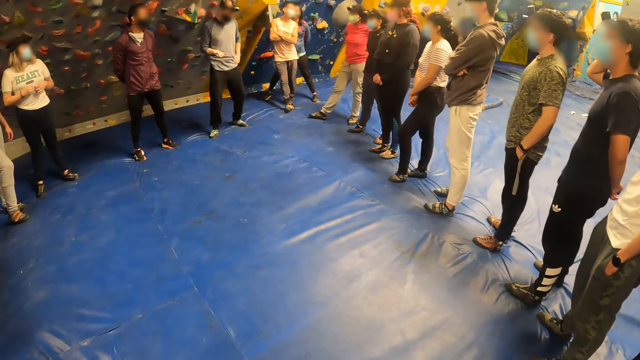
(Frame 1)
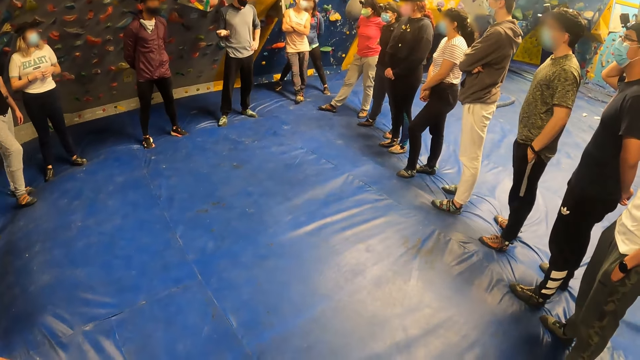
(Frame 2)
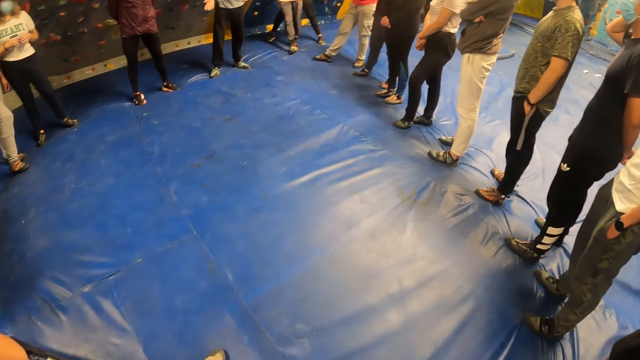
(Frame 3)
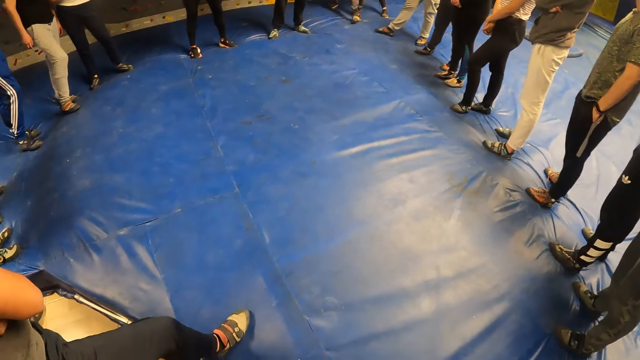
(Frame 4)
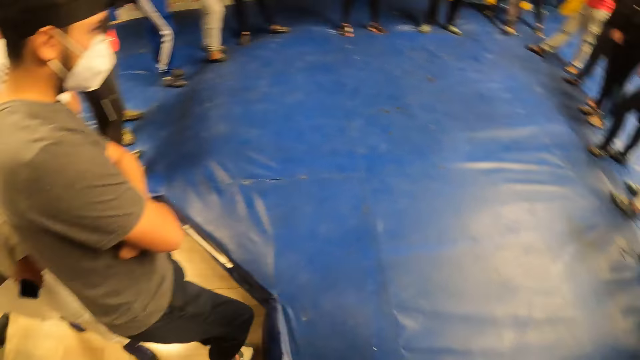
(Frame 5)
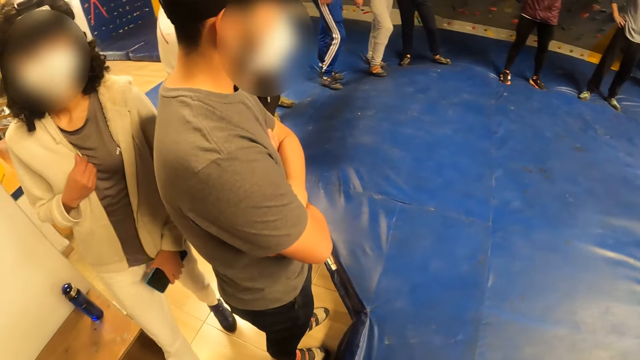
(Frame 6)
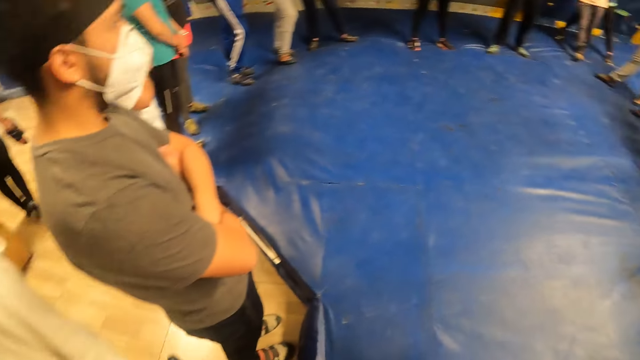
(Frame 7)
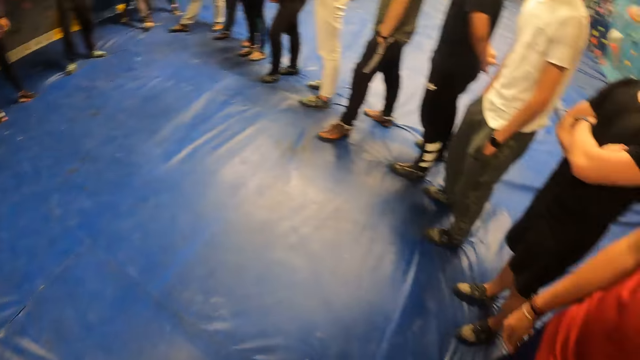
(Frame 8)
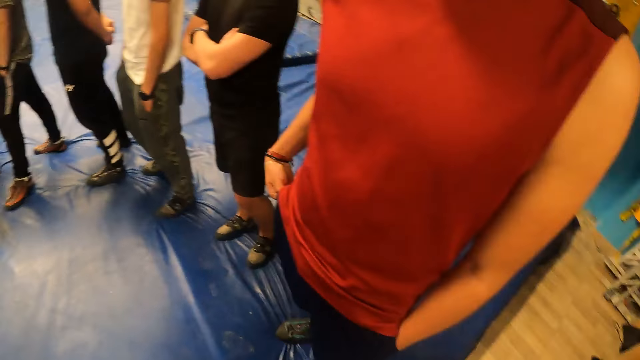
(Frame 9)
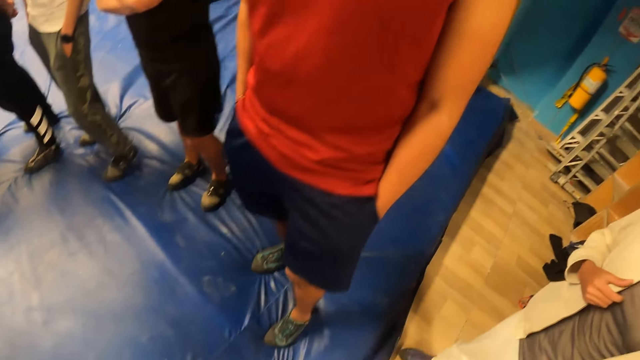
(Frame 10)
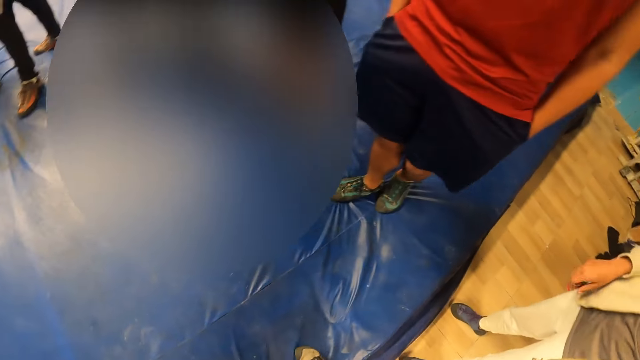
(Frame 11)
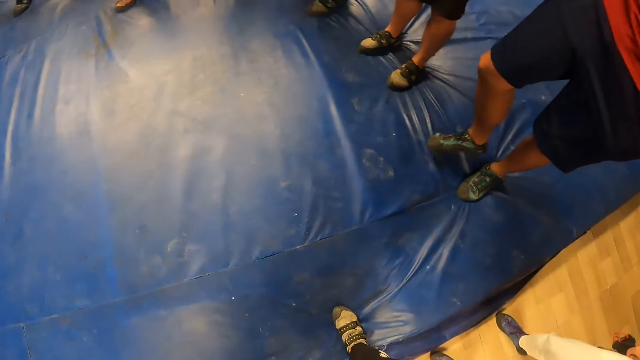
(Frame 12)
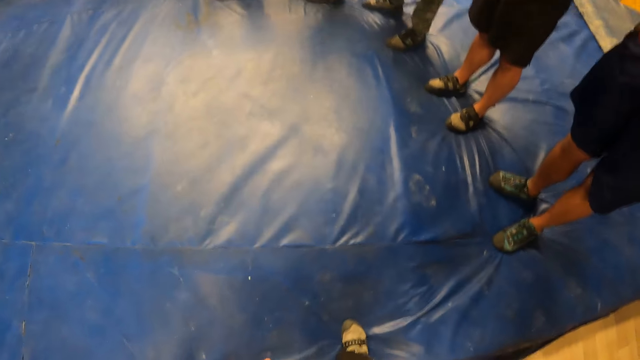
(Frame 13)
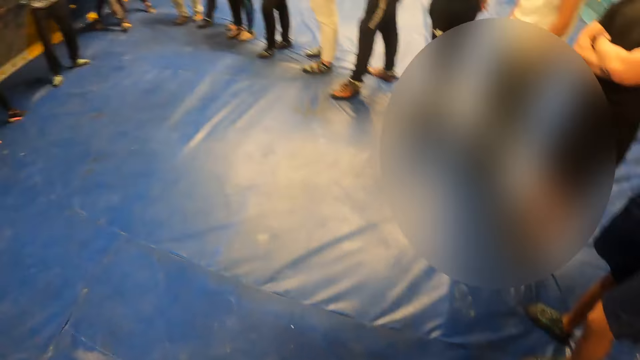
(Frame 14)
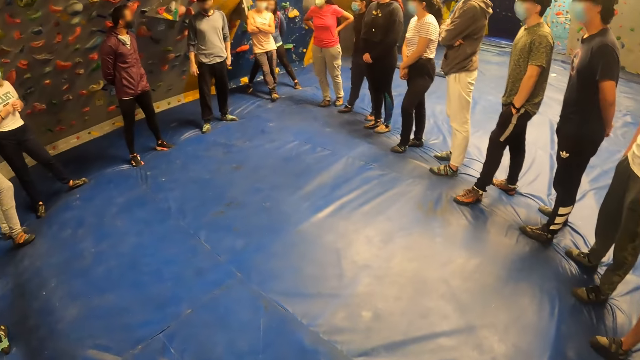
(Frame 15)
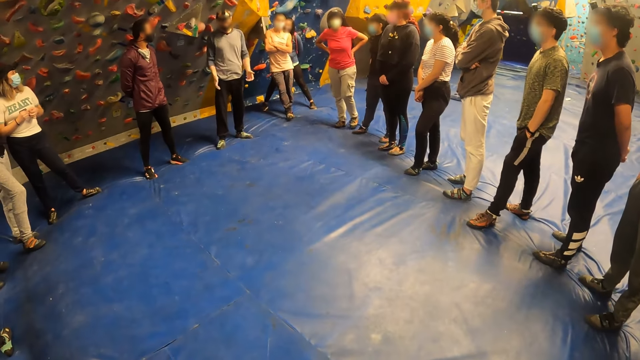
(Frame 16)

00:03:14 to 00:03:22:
The woman walks past the camera wearer and holds her cardigan with her right hand.

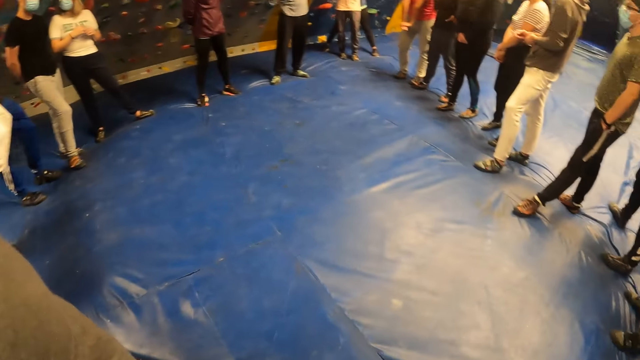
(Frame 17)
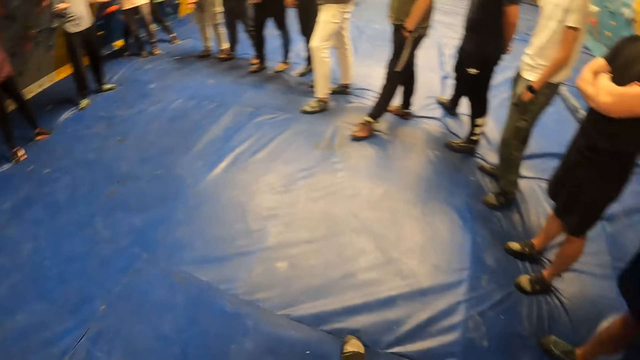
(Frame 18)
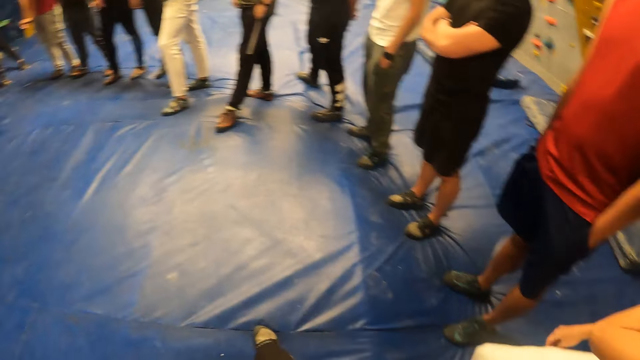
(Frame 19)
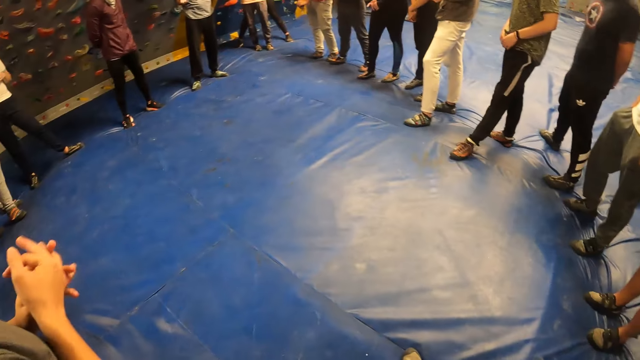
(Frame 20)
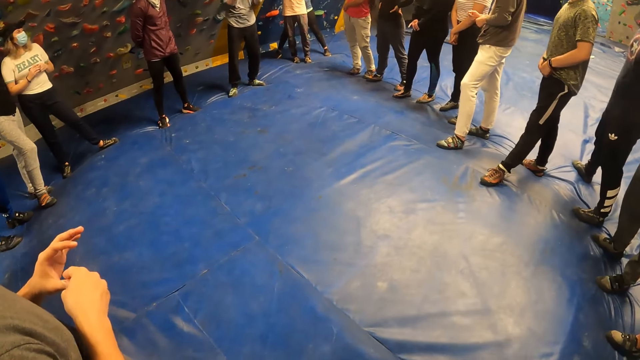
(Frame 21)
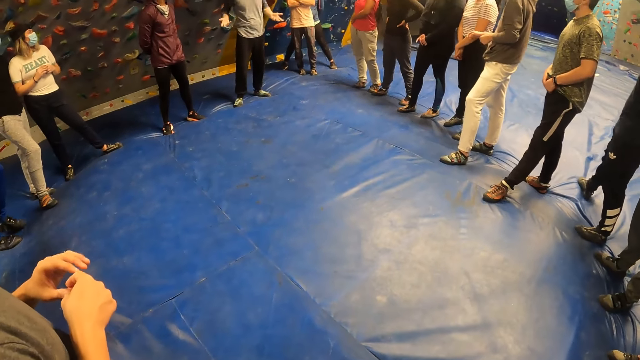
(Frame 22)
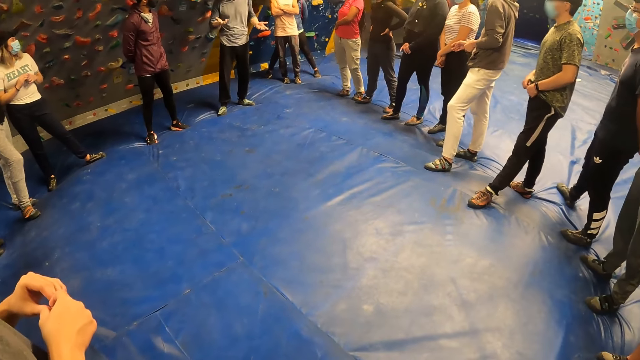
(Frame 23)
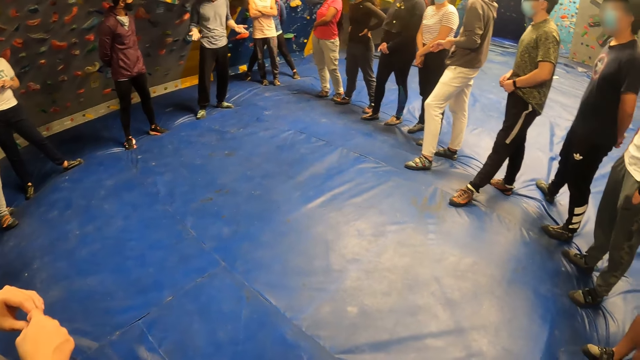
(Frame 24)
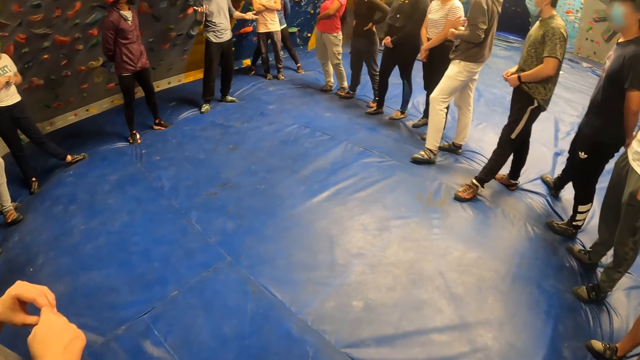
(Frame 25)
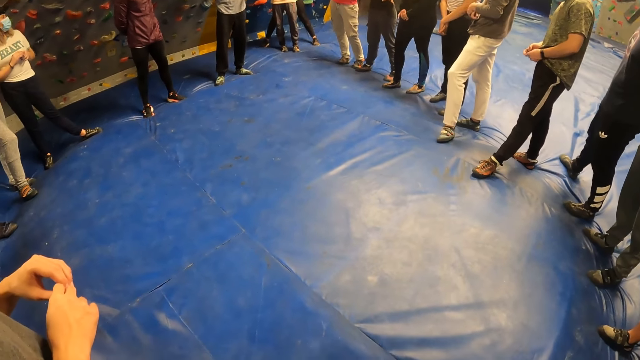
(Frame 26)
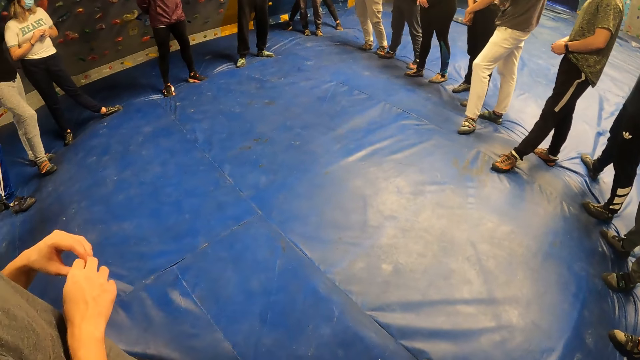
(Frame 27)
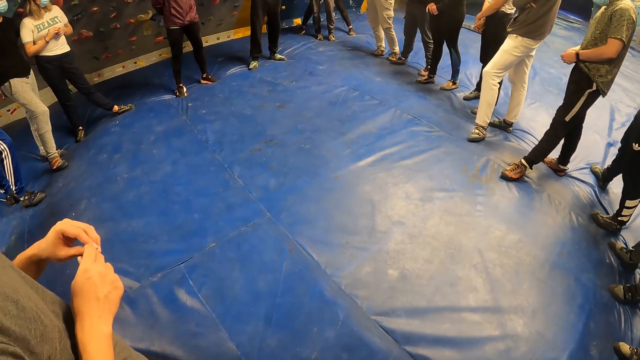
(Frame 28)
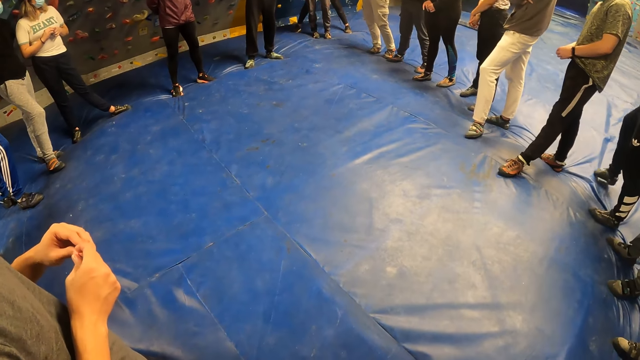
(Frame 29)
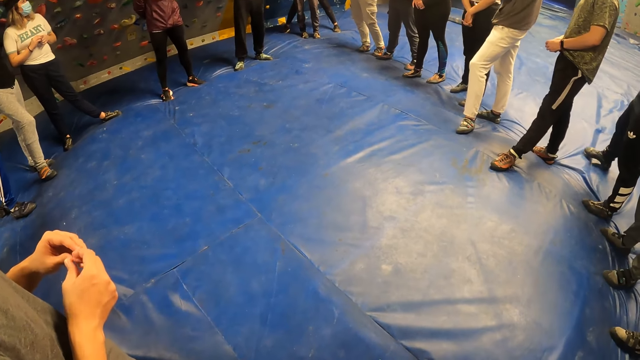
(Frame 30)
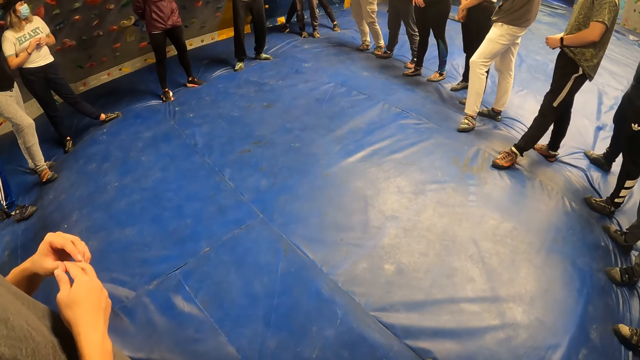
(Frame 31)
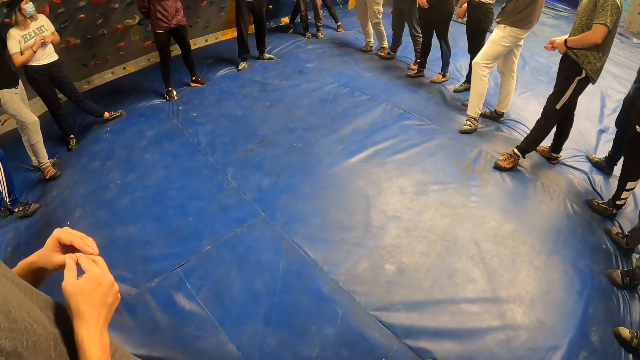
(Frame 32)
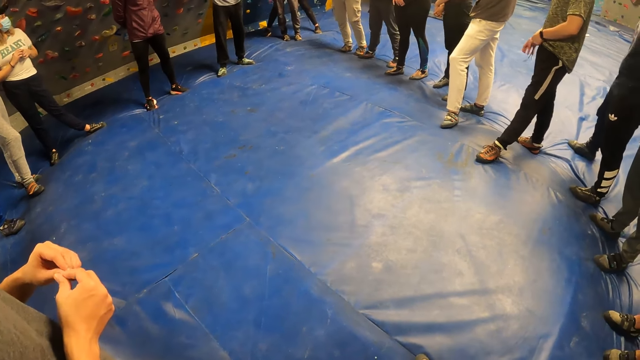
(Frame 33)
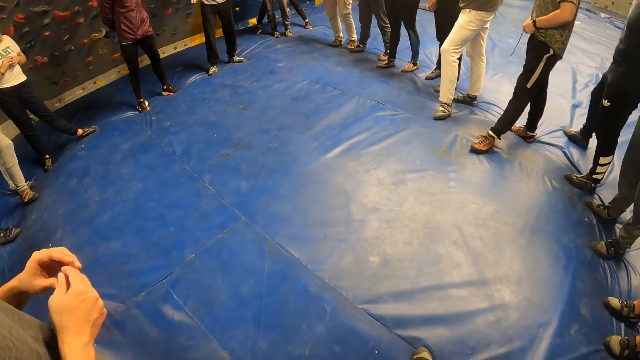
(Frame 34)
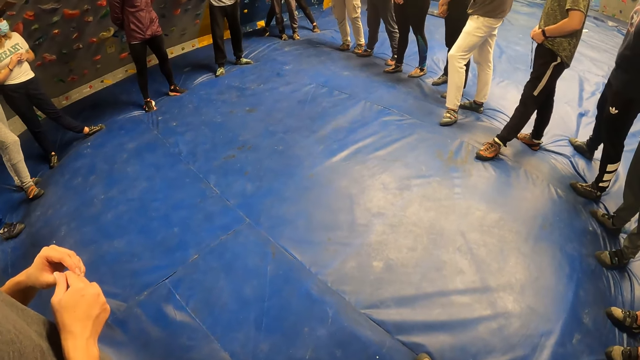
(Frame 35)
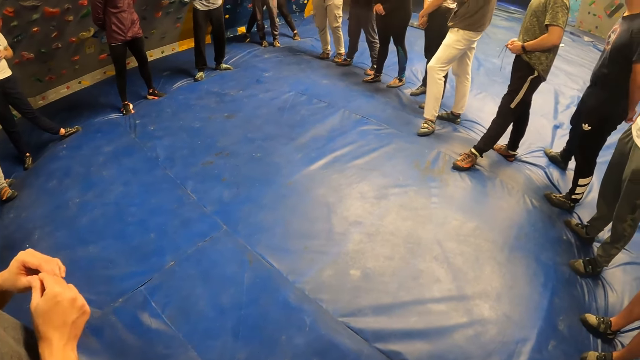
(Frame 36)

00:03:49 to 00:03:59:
The man removes his left hand from his left pocket, holds the rope of his trousers with both hands, and ties the rope of his trousers with both hands.

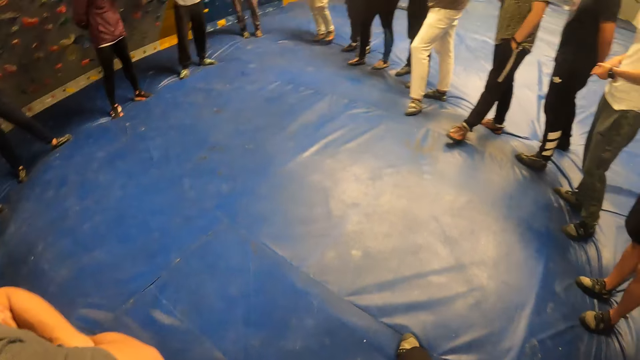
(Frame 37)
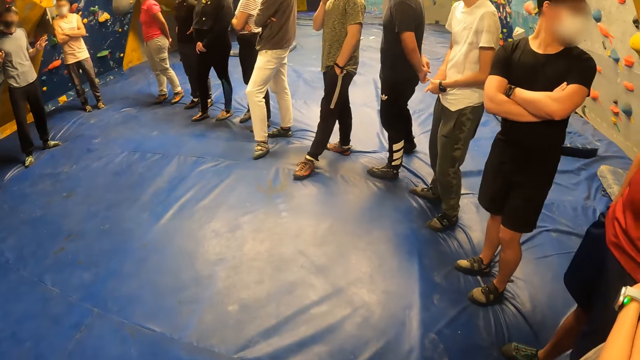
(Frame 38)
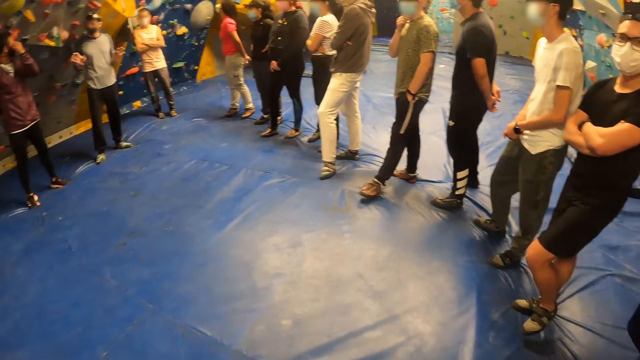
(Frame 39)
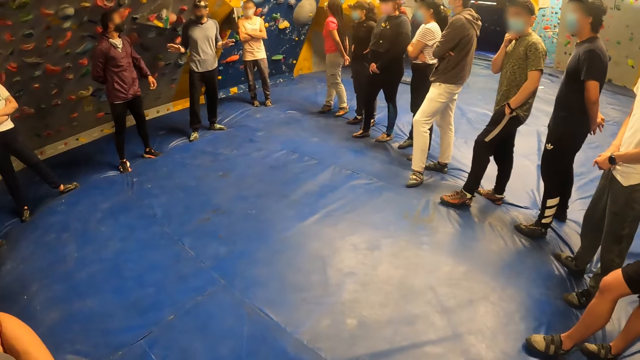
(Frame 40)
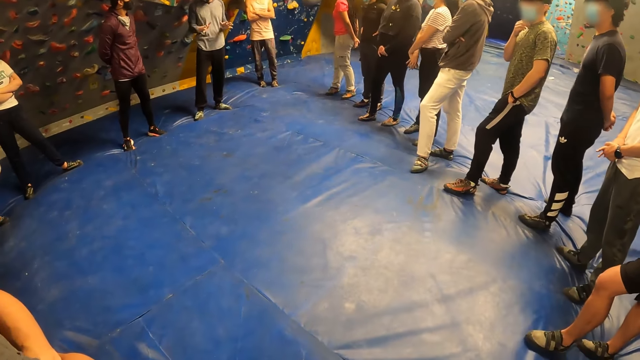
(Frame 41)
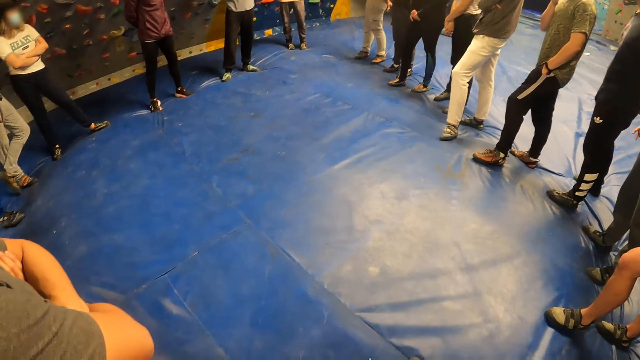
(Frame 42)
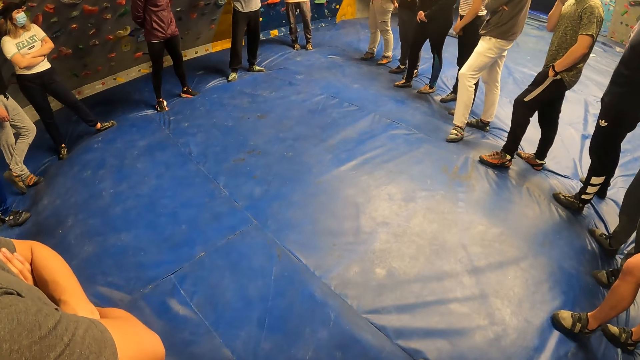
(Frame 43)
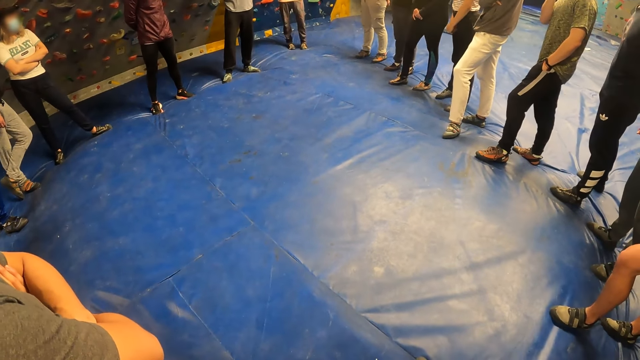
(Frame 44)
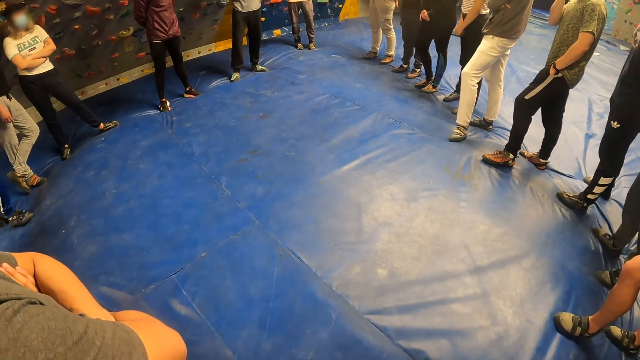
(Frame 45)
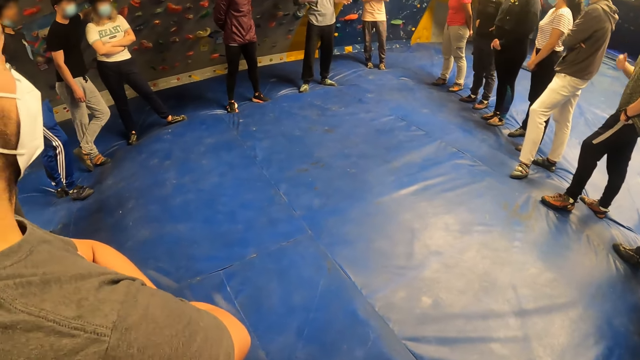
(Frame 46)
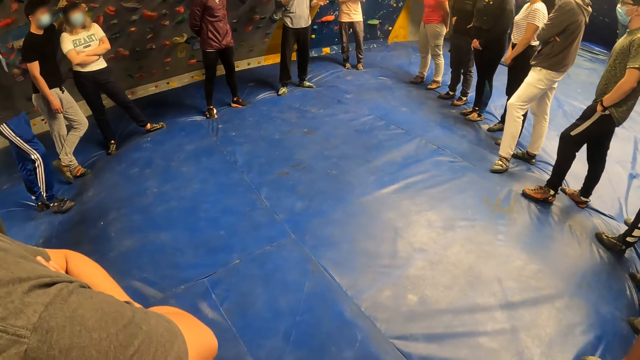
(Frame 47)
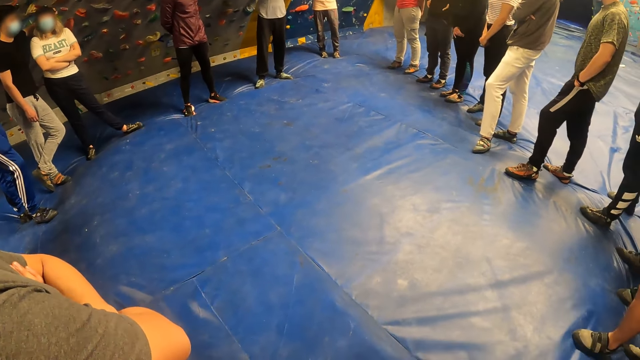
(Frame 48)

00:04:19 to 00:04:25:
The man adjusts the facemask on his face with his left hand.
